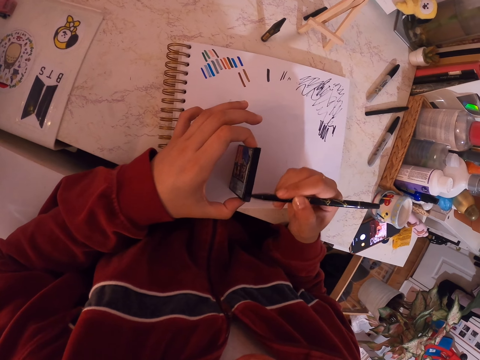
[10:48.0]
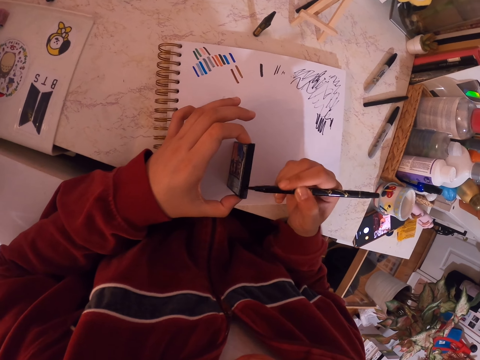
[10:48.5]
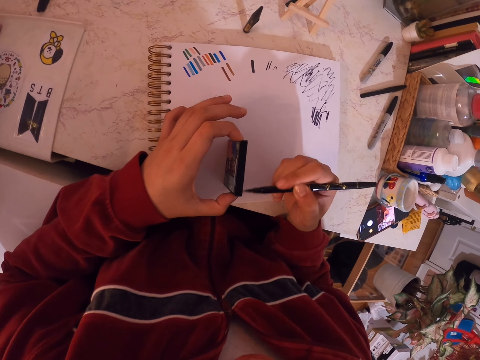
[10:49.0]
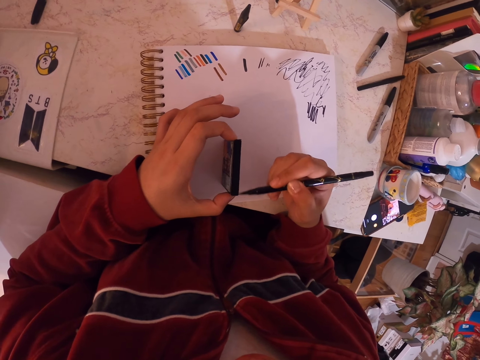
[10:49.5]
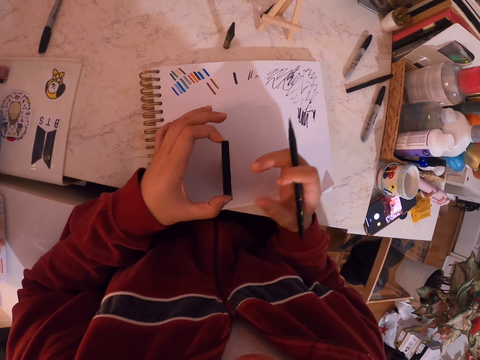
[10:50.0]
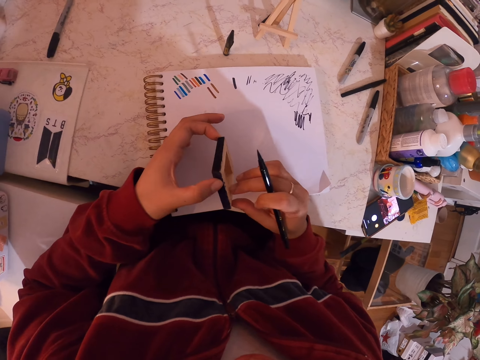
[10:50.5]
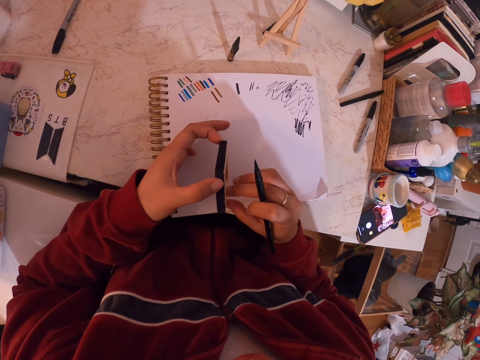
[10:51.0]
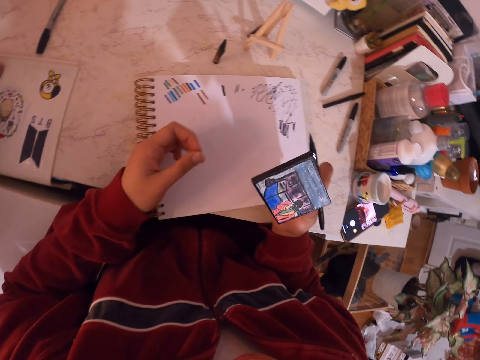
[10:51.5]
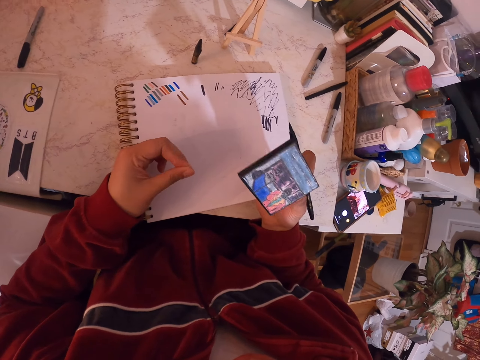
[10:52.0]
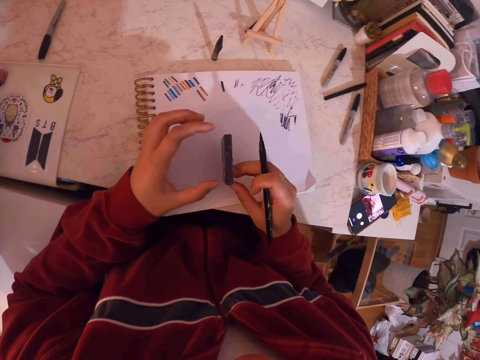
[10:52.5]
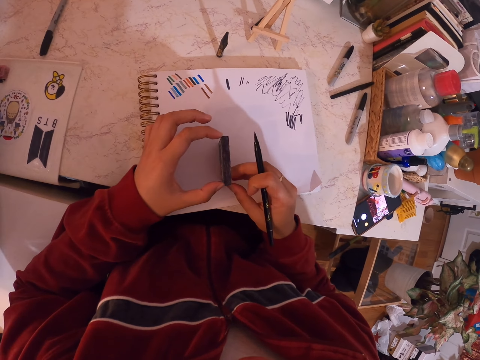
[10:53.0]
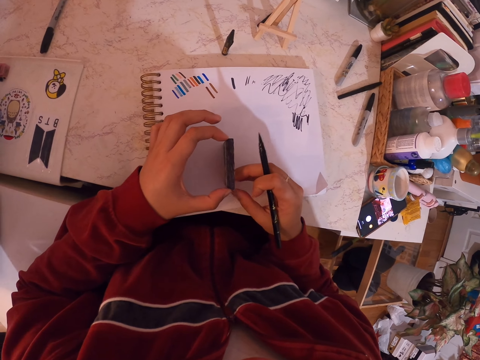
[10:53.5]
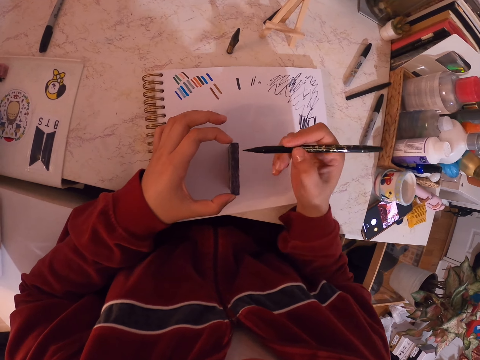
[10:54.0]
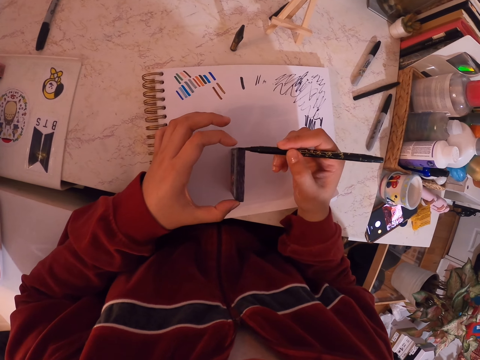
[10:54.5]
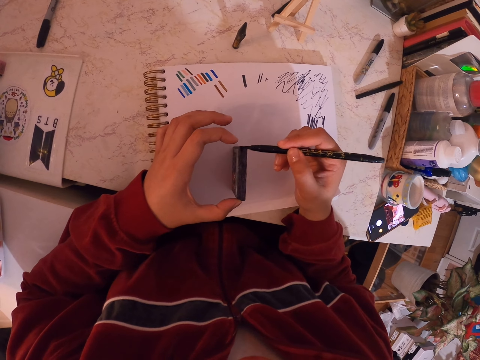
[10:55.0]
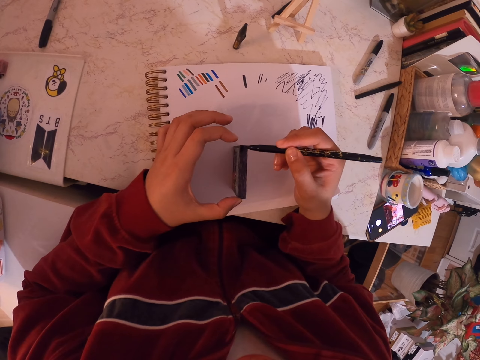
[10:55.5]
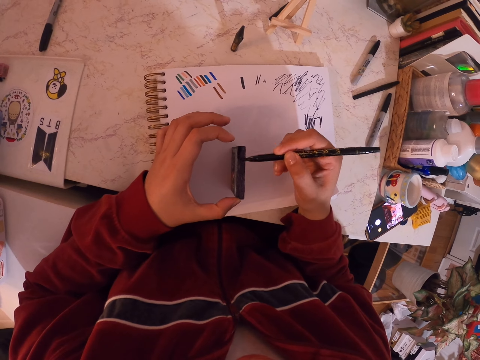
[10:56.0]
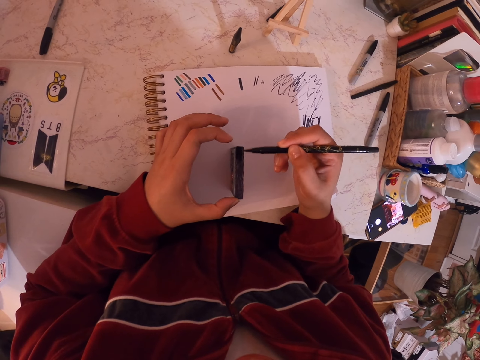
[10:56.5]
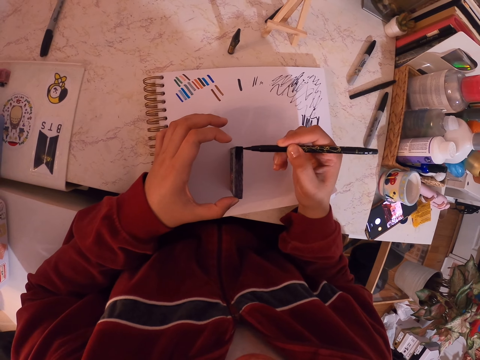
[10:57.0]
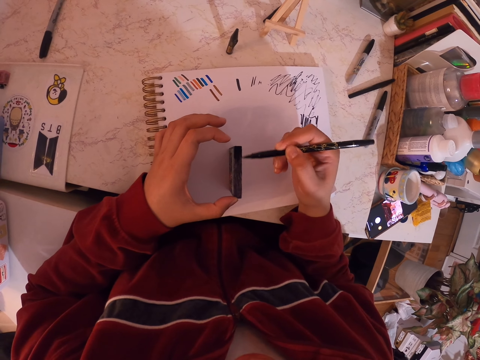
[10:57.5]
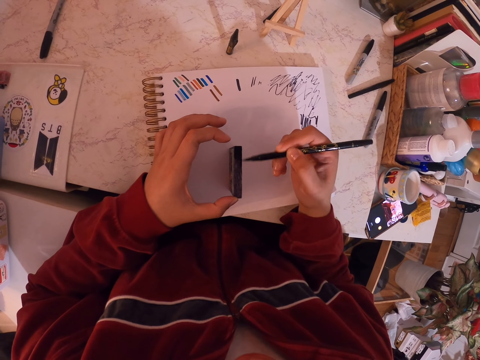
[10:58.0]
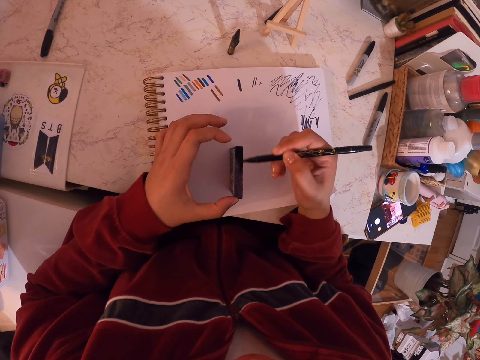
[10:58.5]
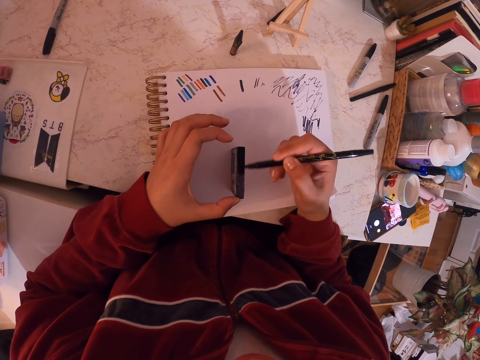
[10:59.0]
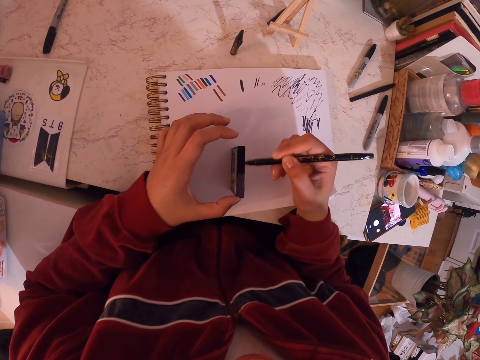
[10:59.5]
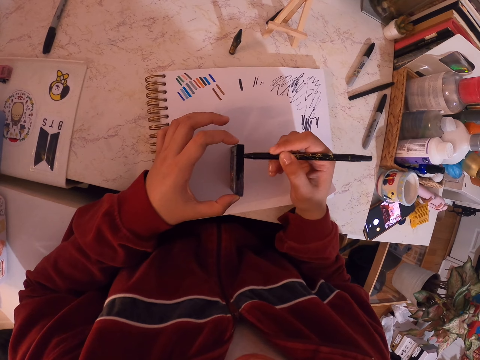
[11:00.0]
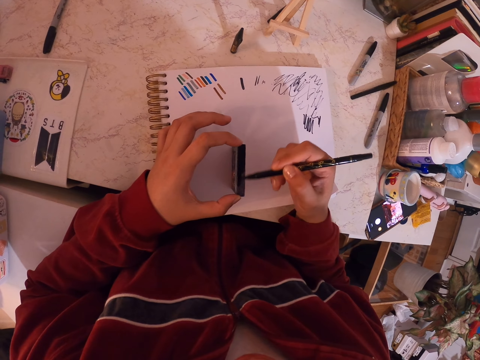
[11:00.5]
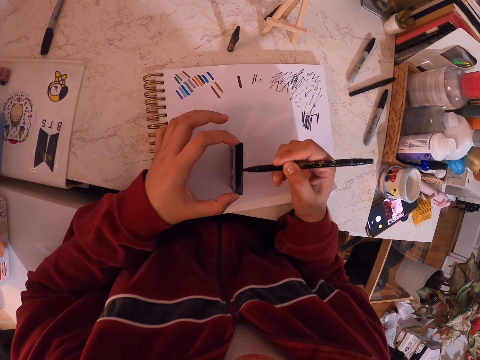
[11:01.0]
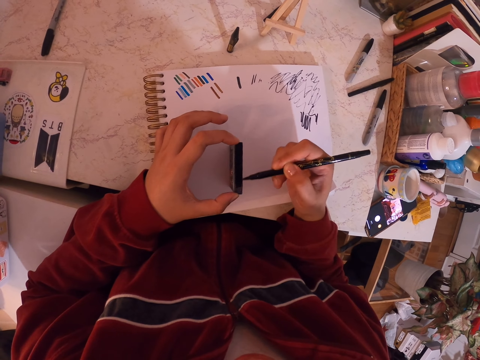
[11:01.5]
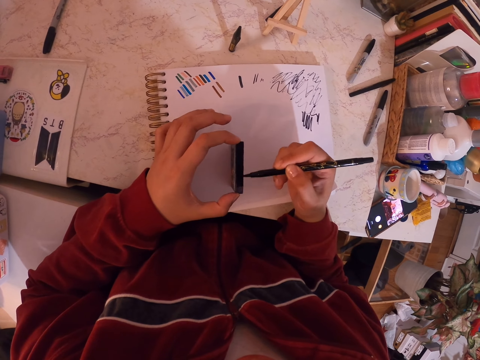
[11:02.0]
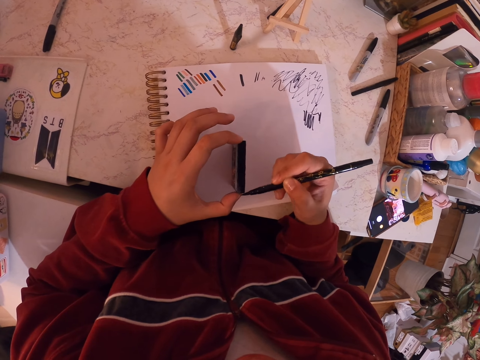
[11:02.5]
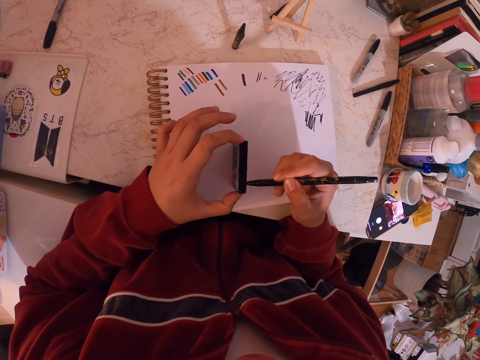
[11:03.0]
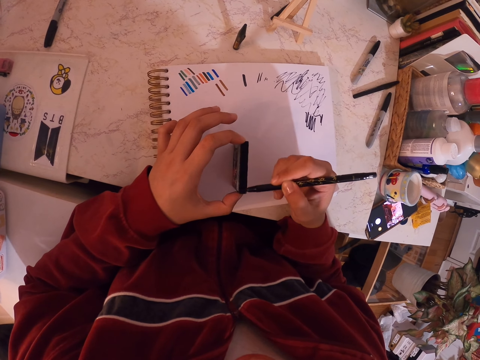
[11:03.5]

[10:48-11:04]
The camera wearer looks at the painting art. They paint the painting art with the painting pen. They paint something with the mark pen.

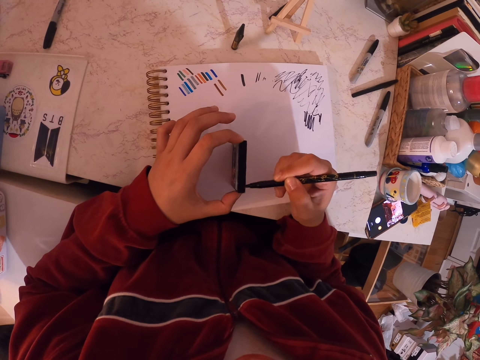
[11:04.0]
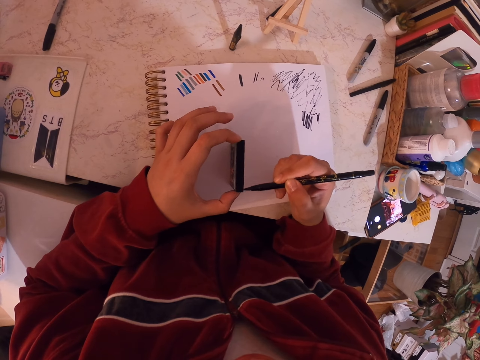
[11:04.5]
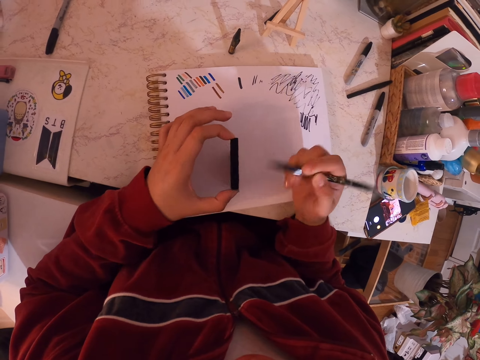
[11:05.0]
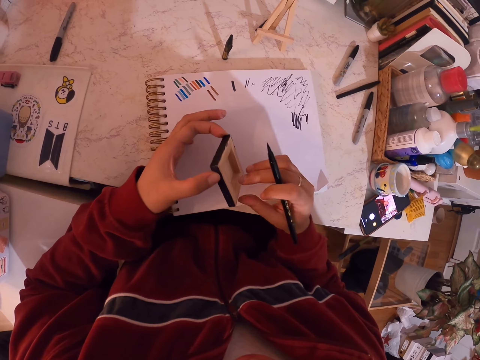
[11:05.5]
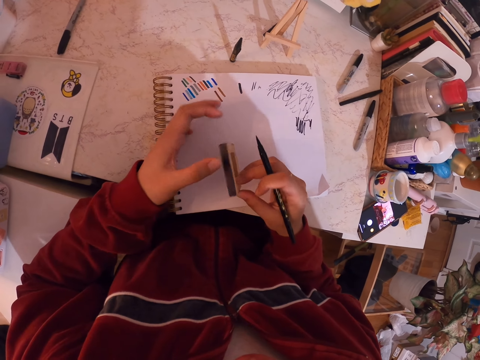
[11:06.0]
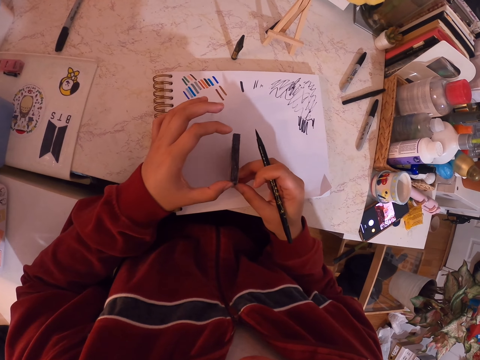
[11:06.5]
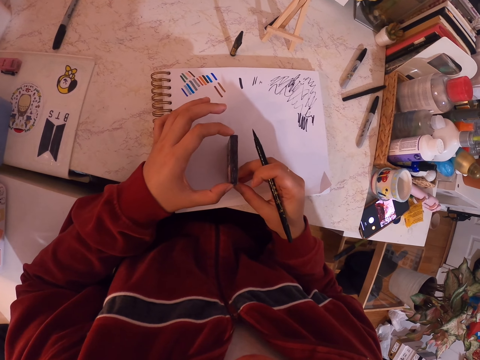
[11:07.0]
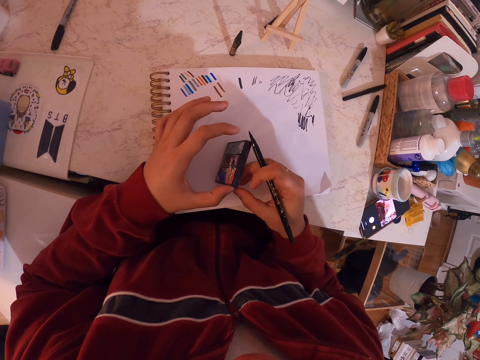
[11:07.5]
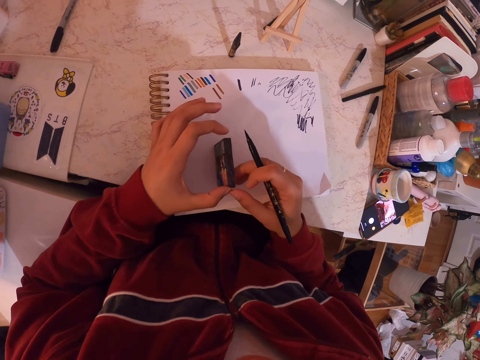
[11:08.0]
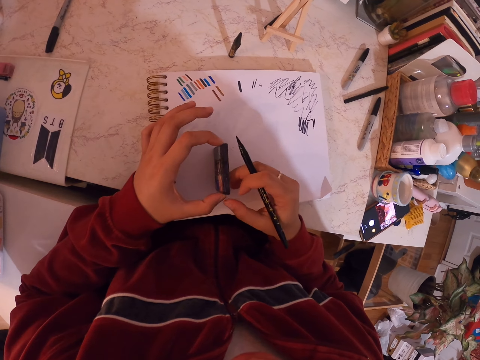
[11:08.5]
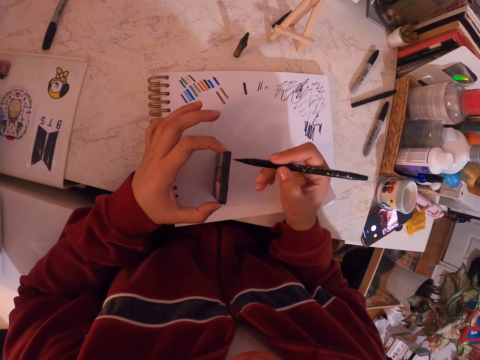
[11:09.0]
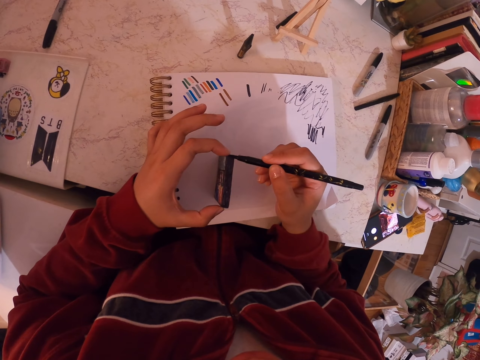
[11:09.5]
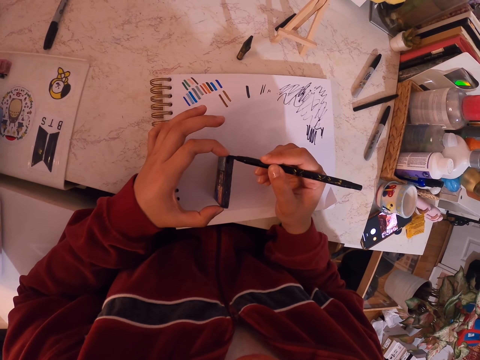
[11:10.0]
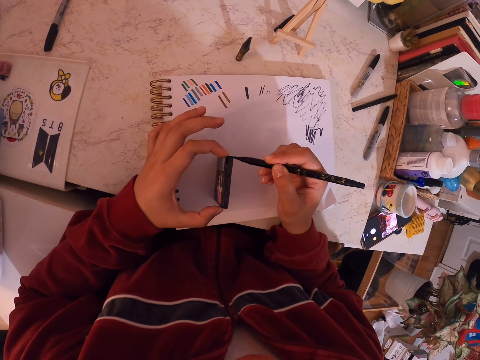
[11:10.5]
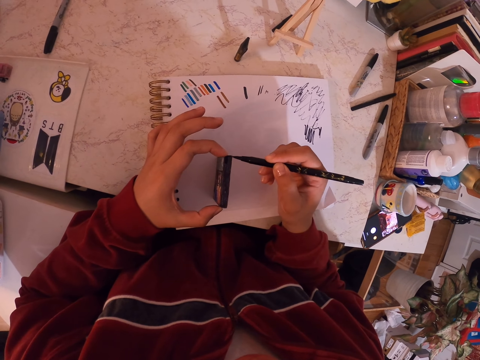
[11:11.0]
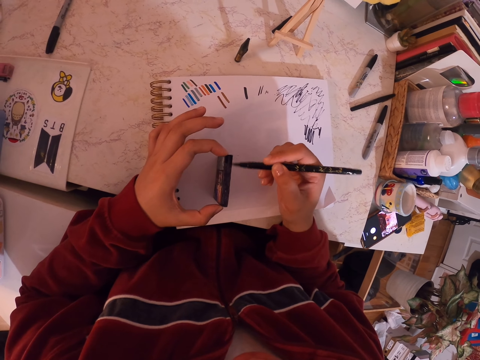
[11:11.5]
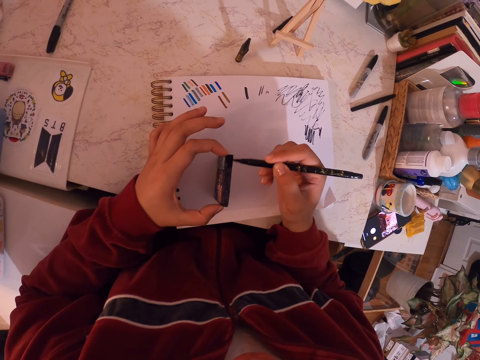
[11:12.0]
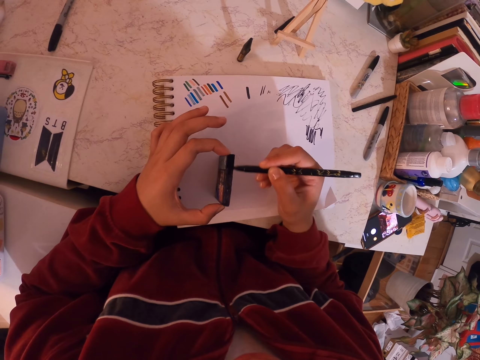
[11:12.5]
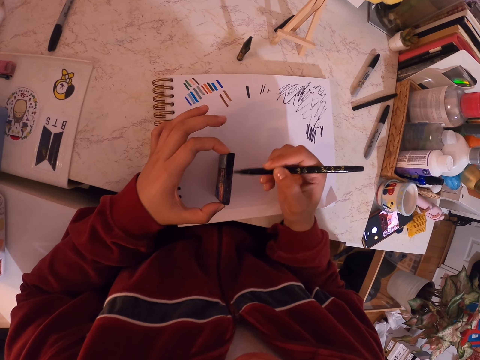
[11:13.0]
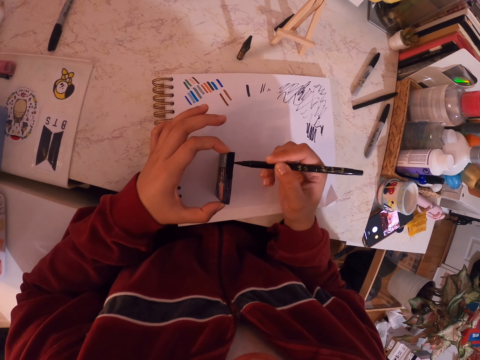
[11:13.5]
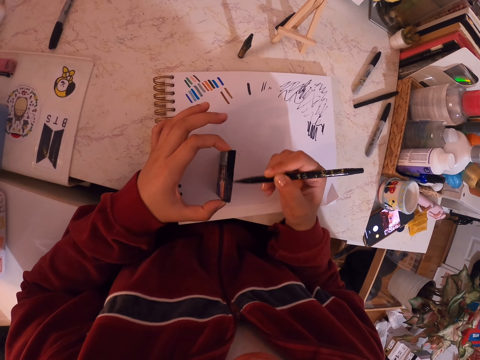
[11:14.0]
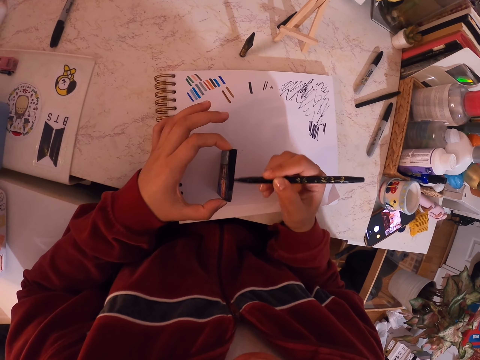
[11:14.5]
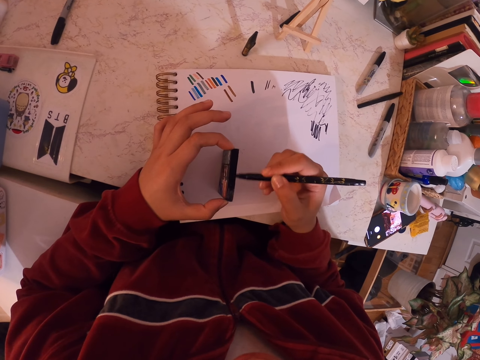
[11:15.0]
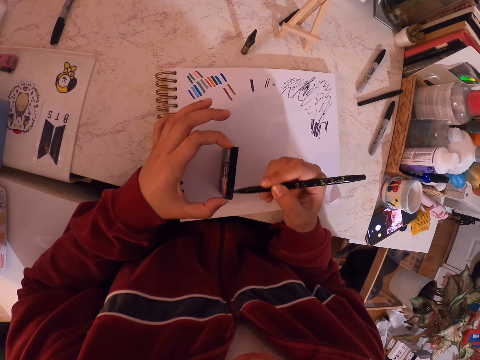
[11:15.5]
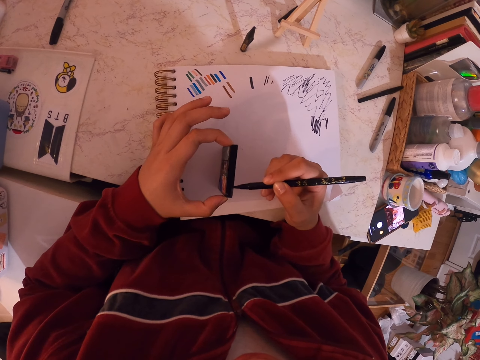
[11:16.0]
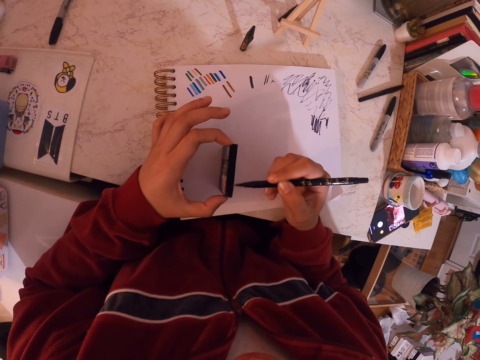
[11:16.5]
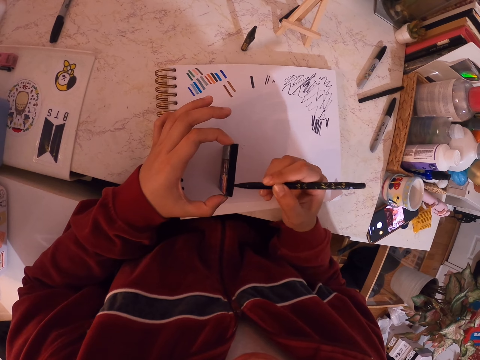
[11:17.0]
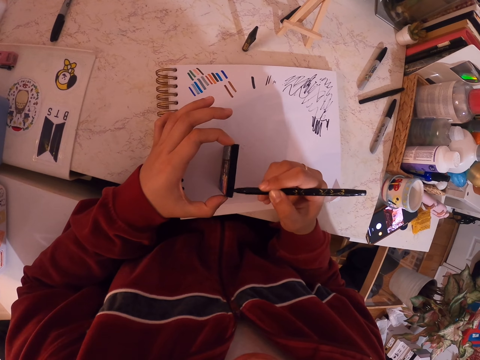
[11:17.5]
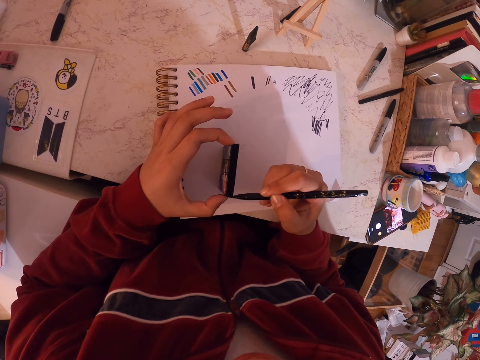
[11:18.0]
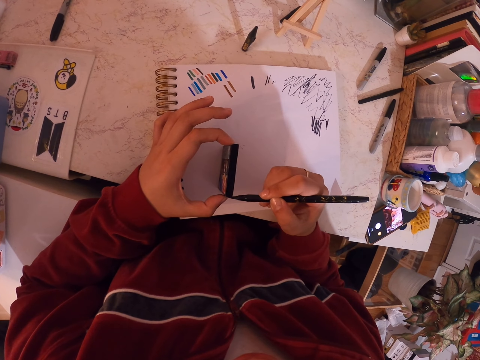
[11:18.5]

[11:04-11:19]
The camera wearer turns the painting art. They paint the painting art with a painting pen.
